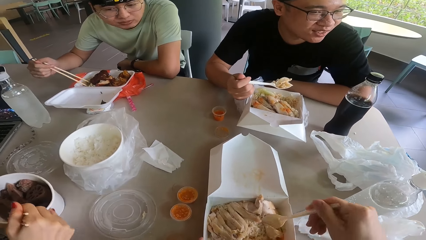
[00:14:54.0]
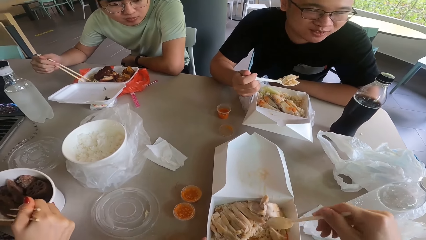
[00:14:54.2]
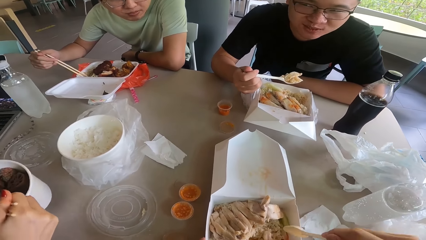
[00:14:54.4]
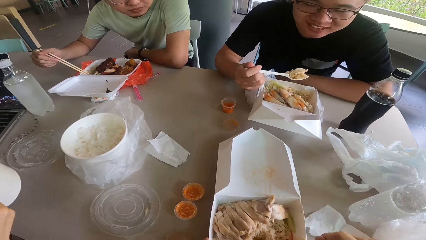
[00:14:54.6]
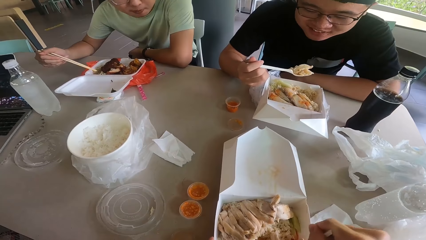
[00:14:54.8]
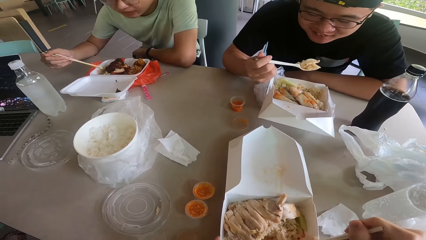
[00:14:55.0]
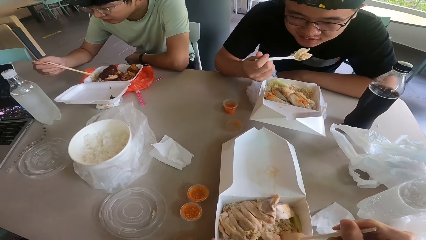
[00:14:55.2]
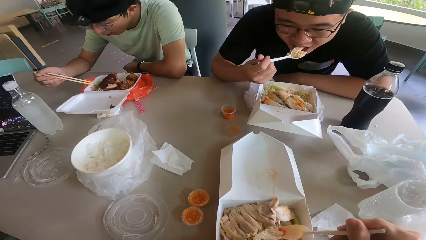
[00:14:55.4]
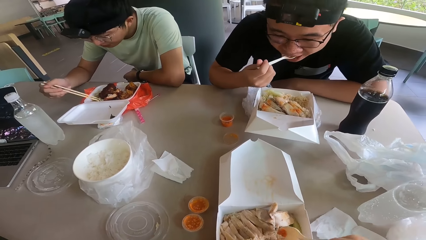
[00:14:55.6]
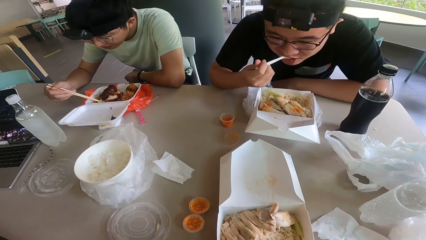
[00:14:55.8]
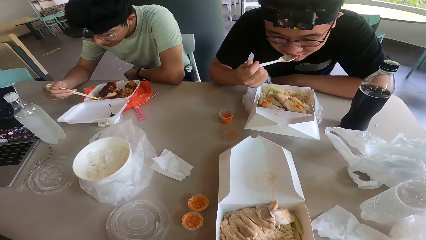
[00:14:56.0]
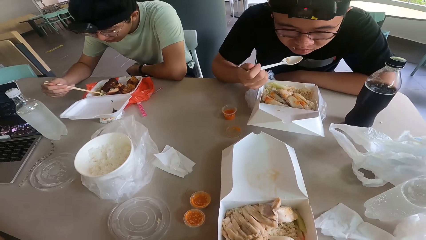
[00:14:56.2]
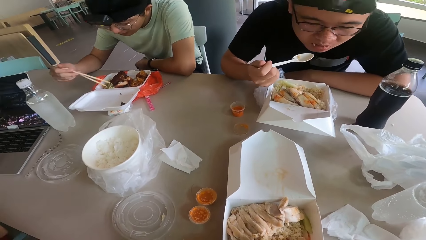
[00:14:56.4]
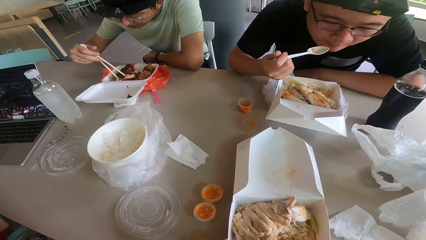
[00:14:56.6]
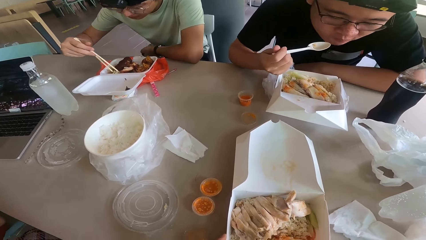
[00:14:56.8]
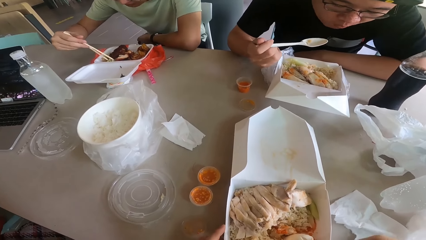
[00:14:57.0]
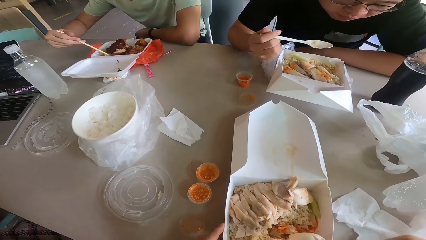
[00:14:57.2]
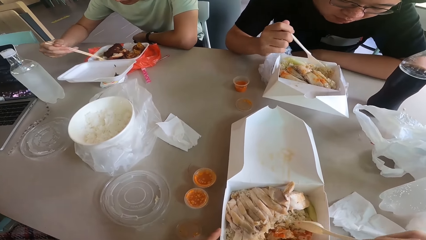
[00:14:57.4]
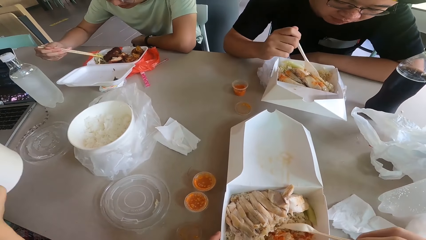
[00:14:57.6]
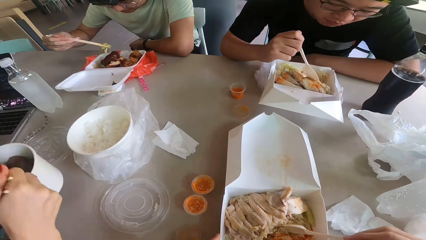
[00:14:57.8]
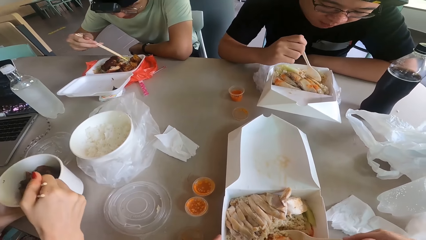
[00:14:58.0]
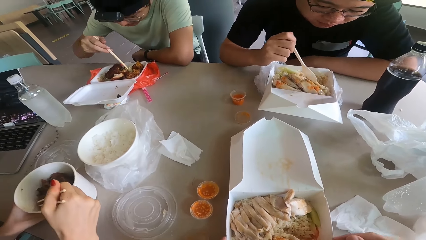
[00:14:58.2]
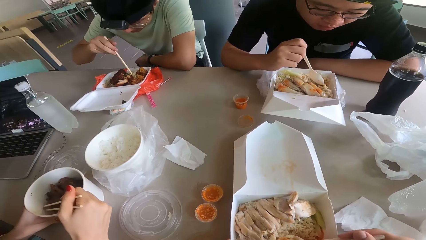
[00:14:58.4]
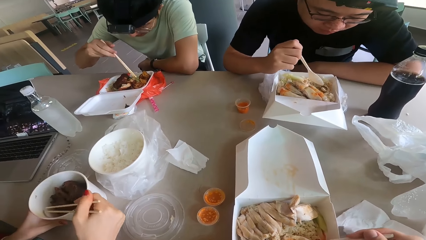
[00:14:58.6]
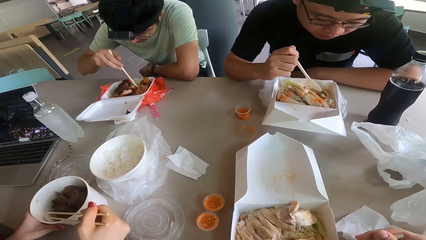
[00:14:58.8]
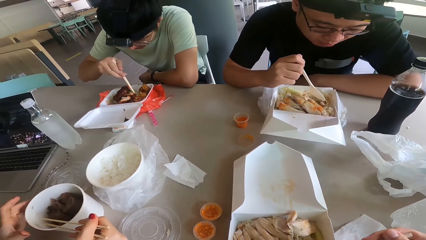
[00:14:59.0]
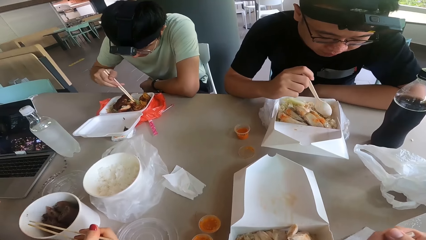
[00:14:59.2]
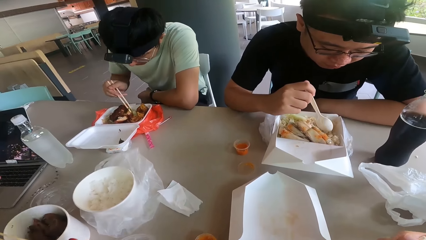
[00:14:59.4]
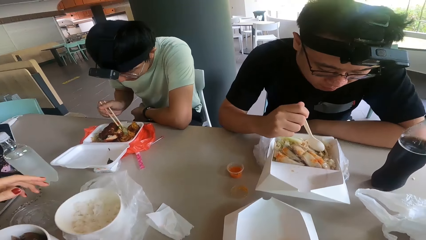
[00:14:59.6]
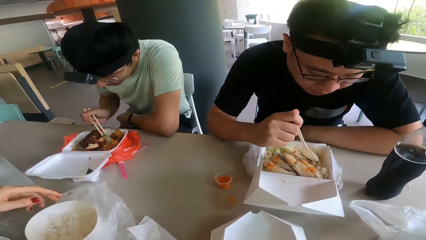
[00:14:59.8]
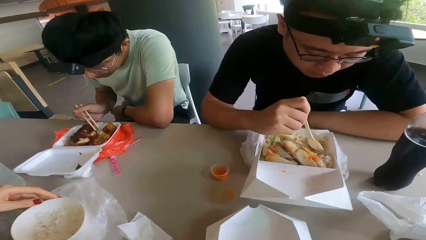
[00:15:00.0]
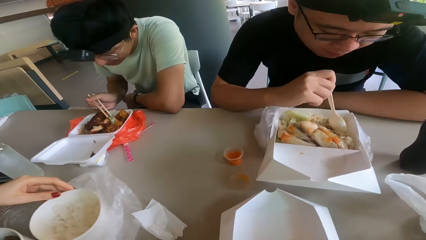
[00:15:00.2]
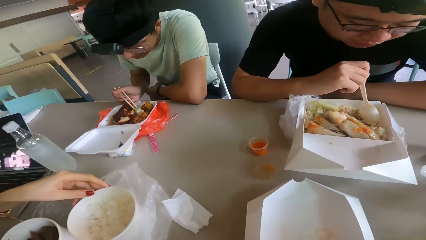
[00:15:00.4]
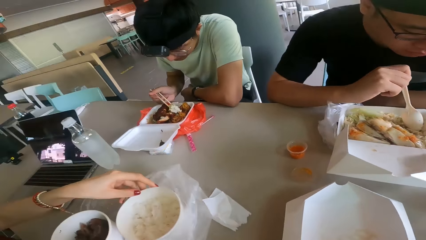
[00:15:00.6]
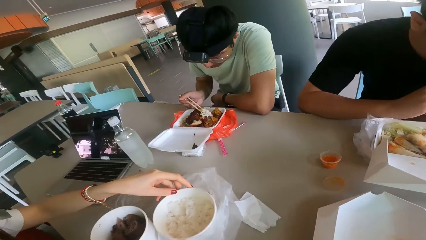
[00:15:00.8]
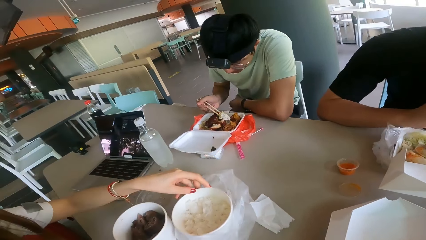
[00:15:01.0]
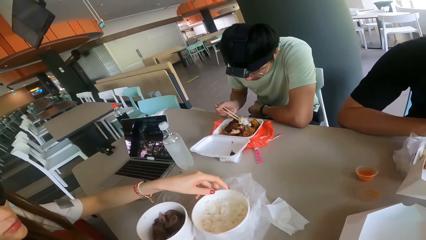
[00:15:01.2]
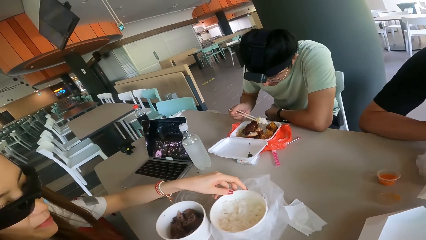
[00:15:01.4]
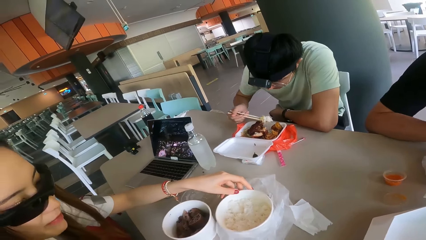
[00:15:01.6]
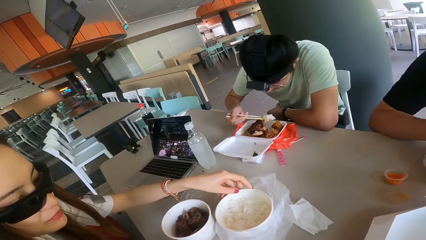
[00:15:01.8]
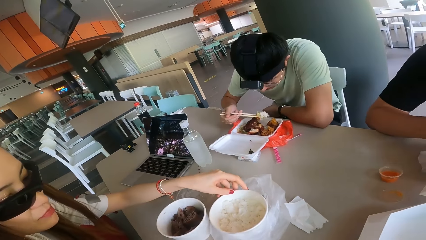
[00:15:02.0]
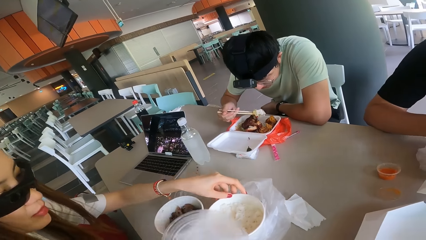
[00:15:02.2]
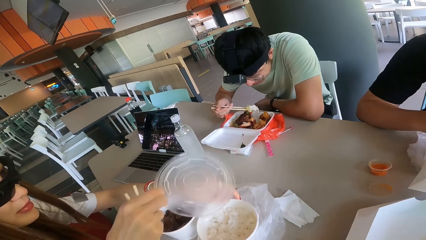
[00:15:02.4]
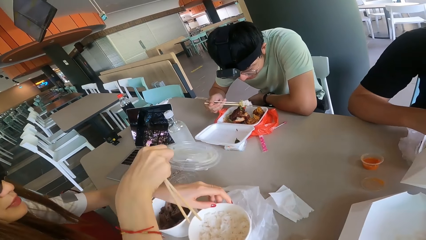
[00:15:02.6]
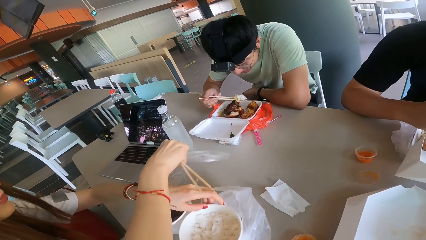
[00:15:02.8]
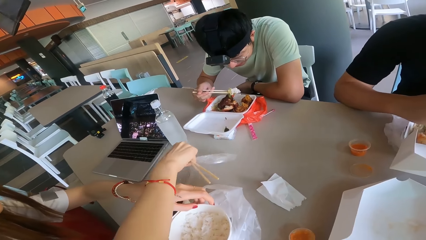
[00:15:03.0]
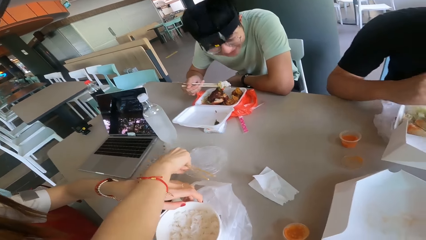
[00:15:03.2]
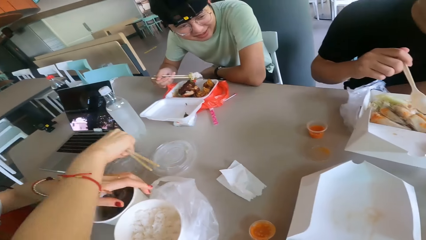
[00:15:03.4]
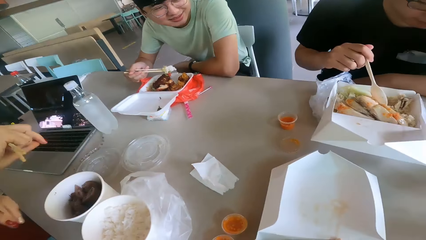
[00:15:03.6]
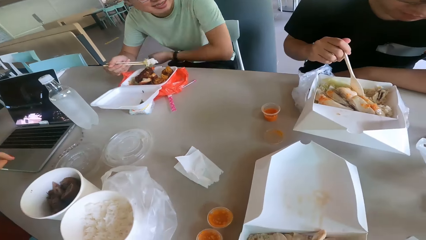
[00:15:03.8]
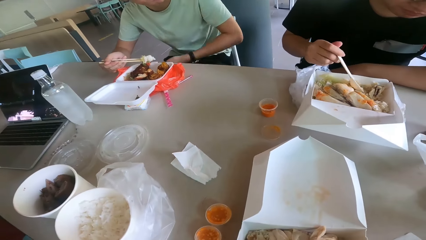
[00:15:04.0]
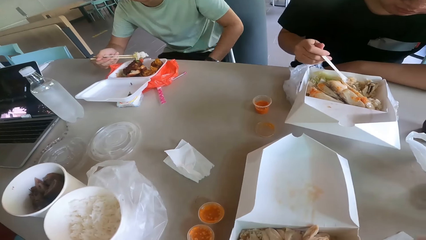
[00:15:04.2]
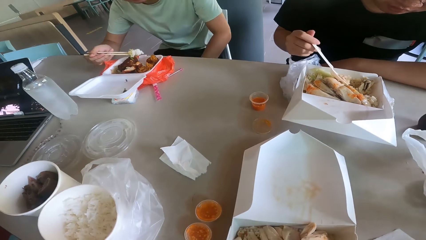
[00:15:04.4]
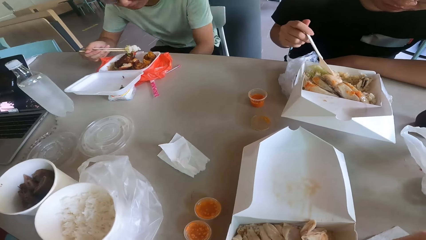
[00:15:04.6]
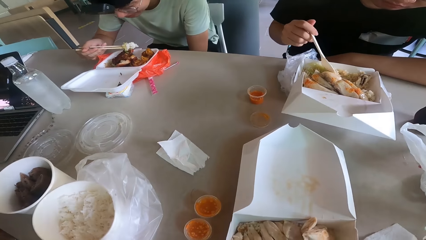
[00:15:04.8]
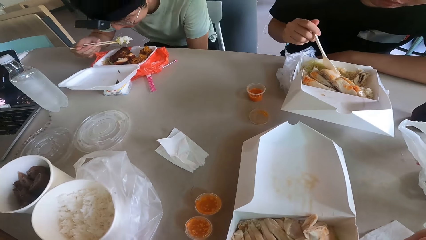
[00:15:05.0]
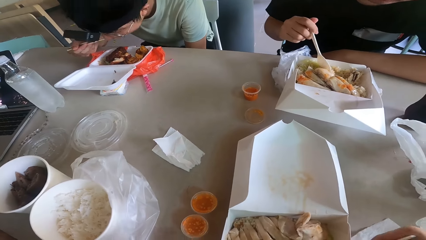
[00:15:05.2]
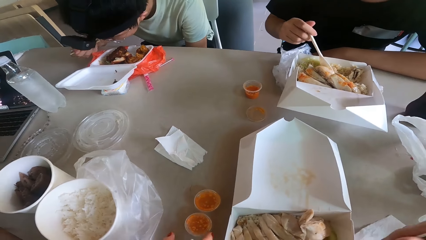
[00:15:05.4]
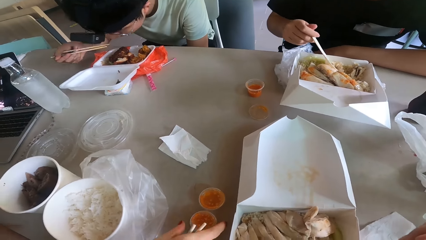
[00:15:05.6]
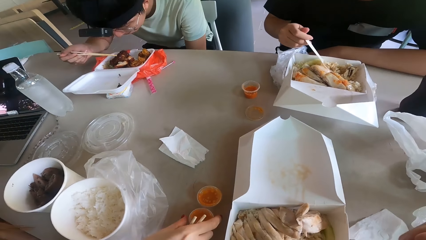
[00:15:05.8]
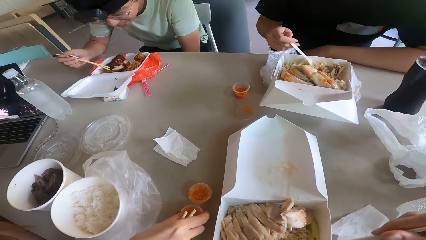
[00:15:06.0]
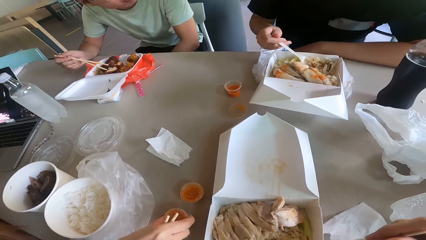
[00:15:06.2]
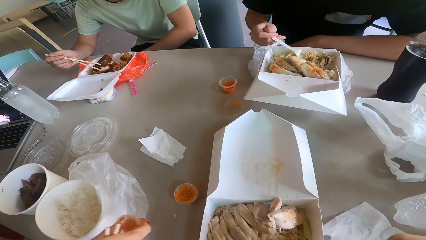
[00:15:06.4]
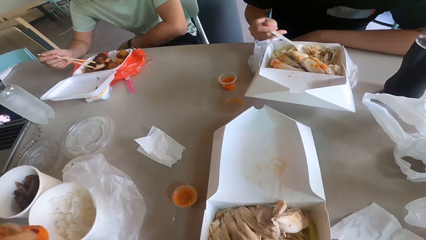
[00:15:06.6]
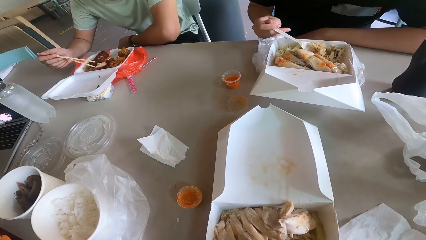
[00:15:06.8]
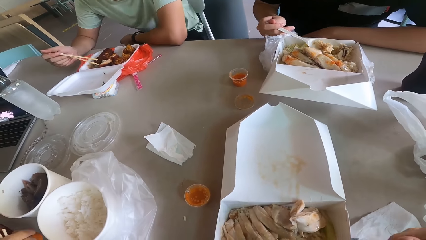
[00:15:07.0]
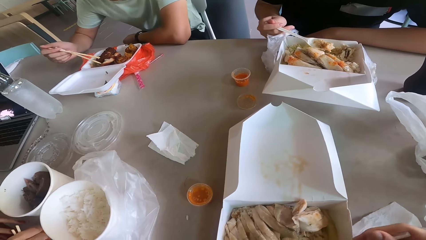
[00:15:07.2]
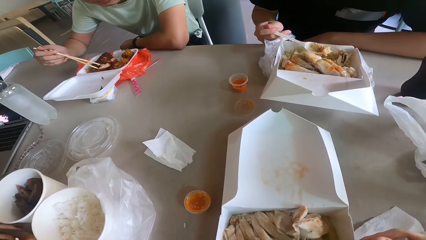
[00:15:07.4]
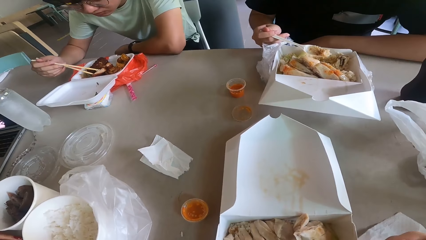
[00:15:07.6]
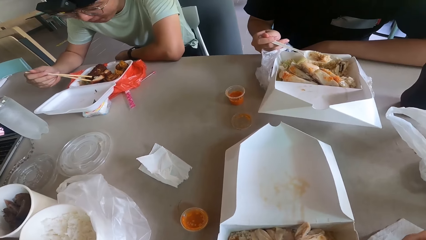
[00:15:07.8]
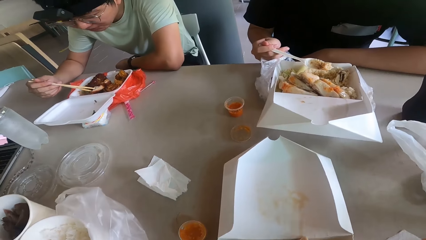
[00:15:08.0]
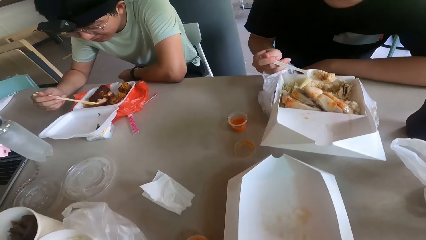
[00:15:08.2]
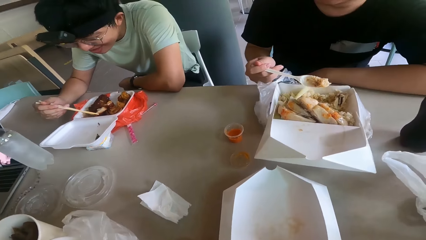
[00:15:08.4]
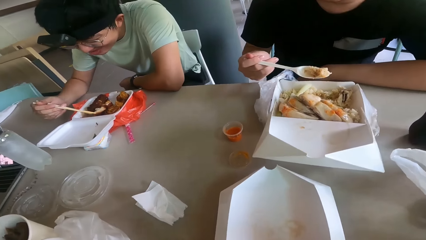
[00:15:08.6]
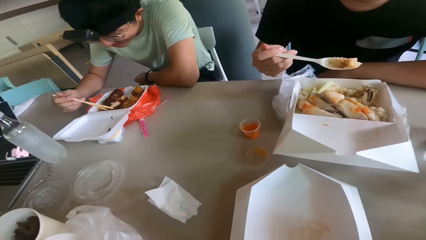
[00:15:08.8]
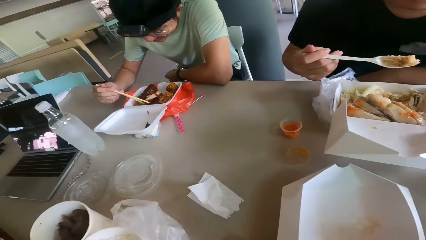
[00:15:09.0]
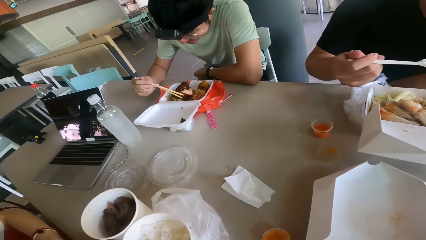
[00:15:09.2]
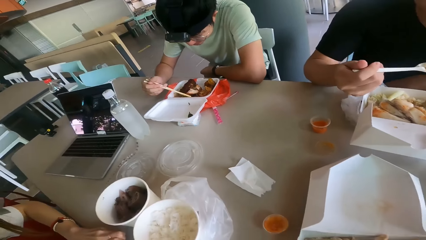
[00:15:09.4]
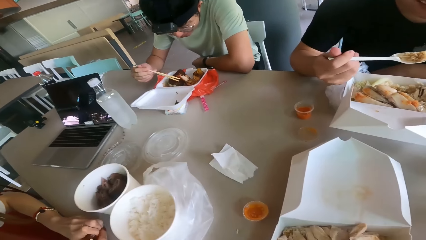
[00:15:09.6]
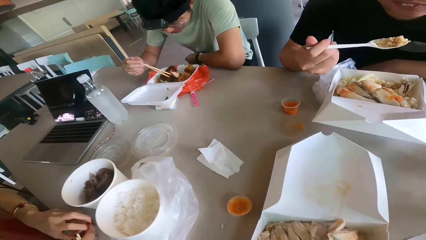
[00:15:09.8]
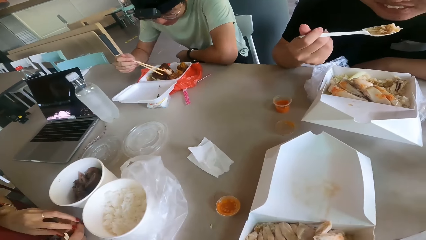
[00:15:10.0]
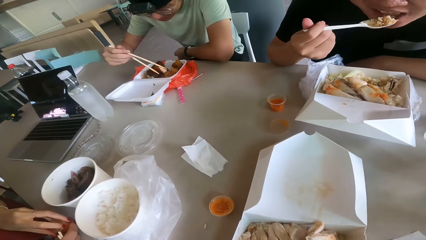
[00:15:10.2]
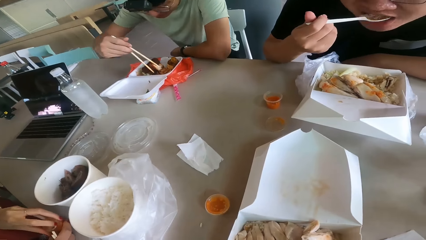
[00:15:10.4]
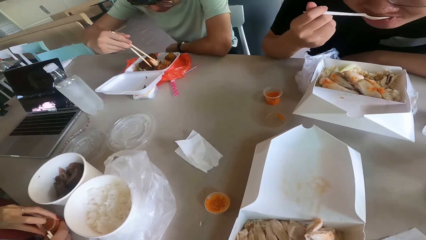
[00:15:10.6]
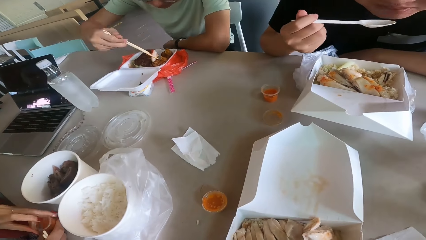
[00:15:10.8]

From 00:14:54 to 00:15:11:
The camera wearer collects food with a spoon. A person eats the meal. The camera wearer scoops food with the spoon. A woman moves a food container on the table. The camera wearer looks at the woman. The woman holds the cover. The camera wearer collects the food with the spoon. They look at the table.
